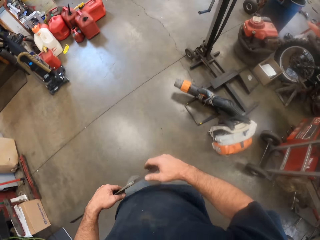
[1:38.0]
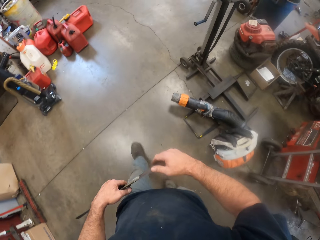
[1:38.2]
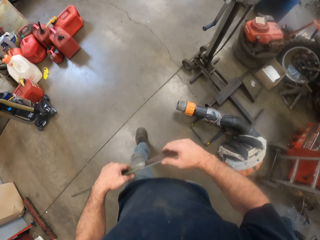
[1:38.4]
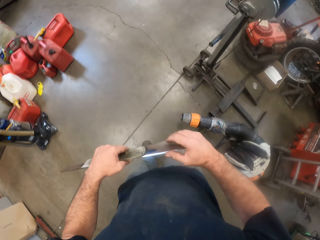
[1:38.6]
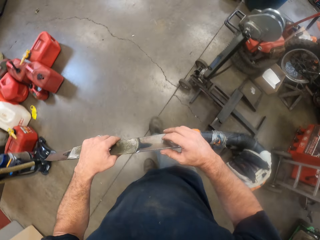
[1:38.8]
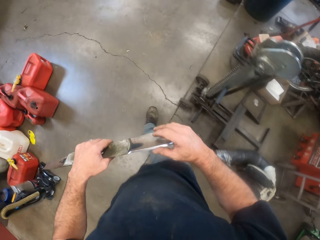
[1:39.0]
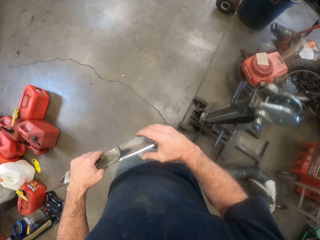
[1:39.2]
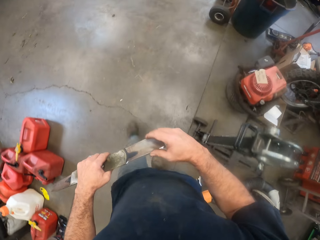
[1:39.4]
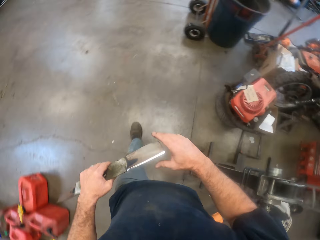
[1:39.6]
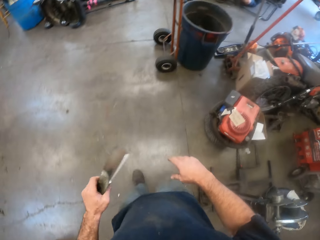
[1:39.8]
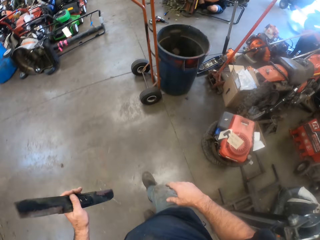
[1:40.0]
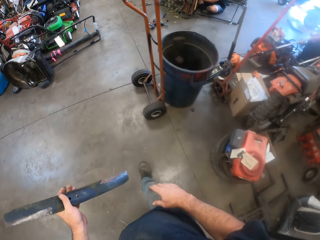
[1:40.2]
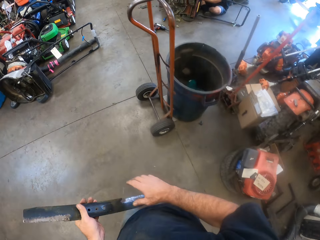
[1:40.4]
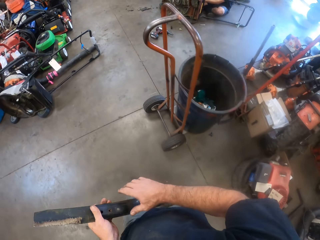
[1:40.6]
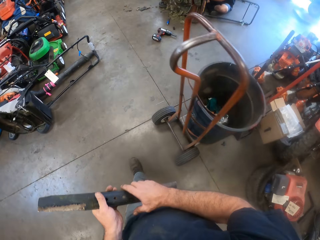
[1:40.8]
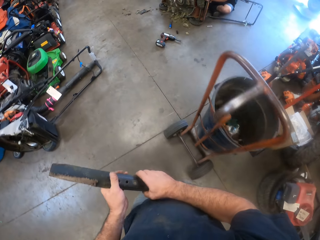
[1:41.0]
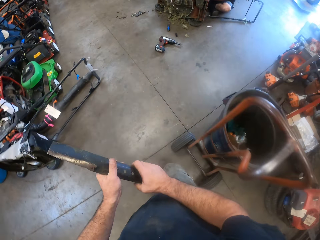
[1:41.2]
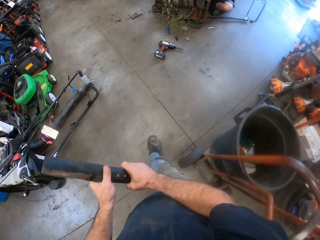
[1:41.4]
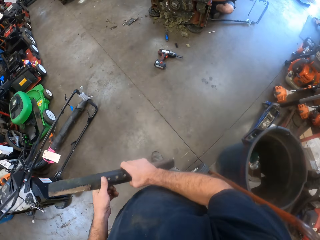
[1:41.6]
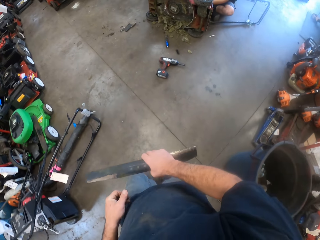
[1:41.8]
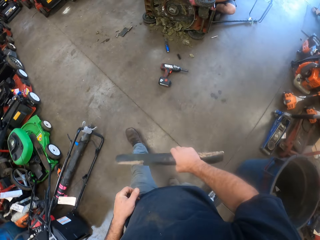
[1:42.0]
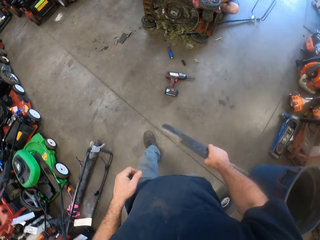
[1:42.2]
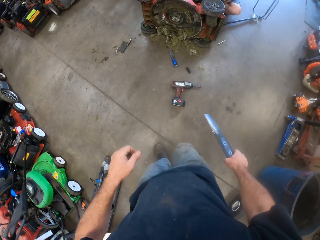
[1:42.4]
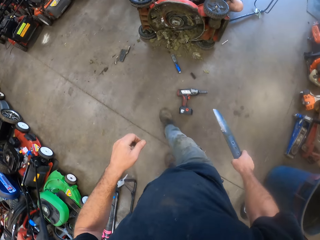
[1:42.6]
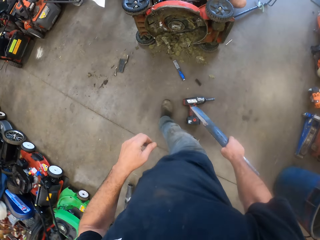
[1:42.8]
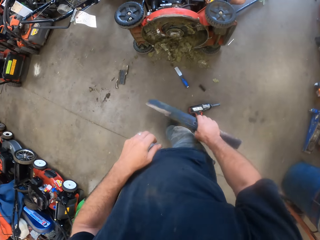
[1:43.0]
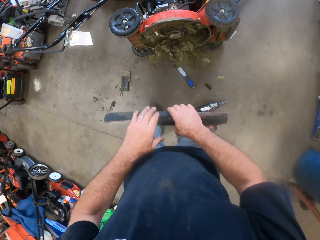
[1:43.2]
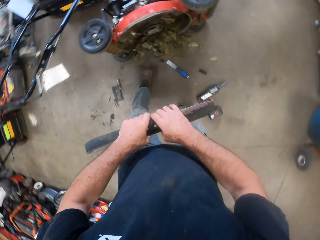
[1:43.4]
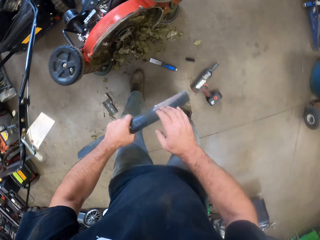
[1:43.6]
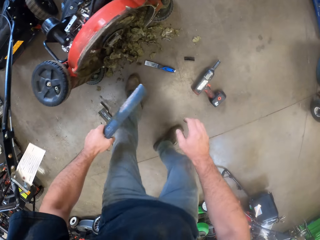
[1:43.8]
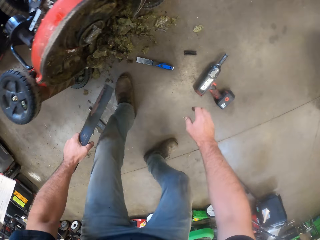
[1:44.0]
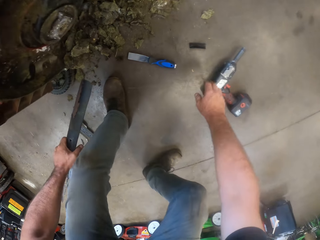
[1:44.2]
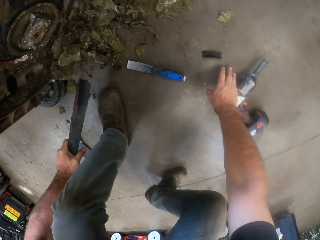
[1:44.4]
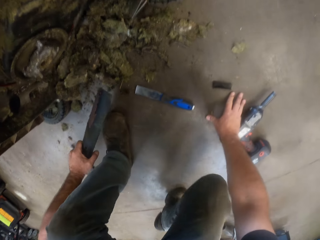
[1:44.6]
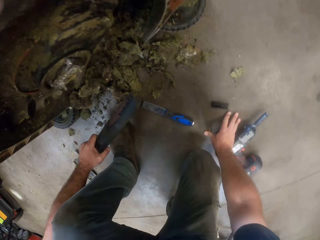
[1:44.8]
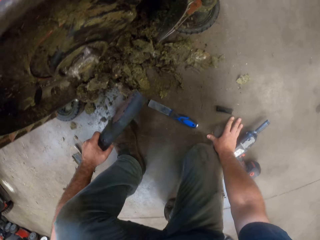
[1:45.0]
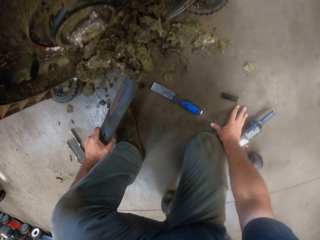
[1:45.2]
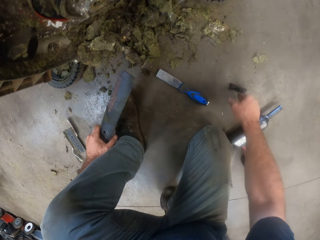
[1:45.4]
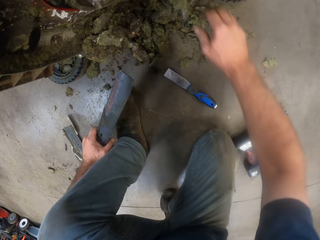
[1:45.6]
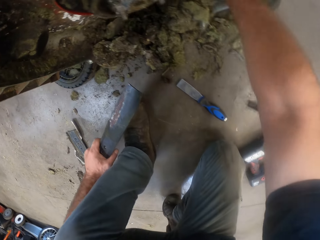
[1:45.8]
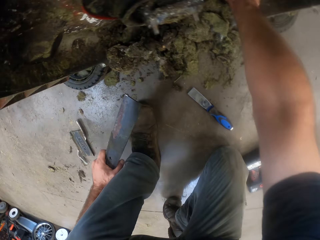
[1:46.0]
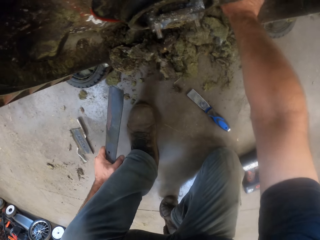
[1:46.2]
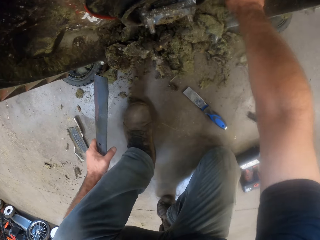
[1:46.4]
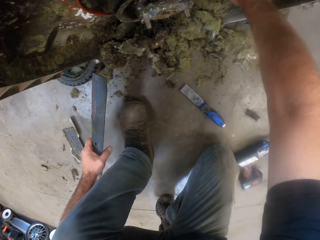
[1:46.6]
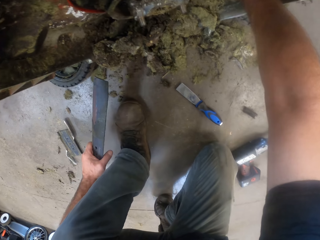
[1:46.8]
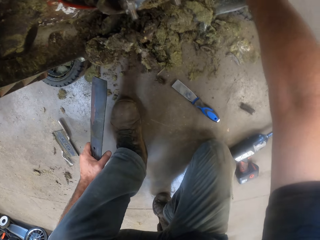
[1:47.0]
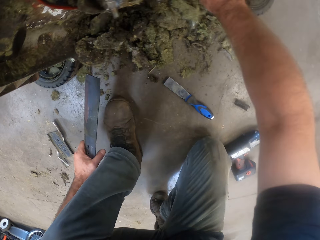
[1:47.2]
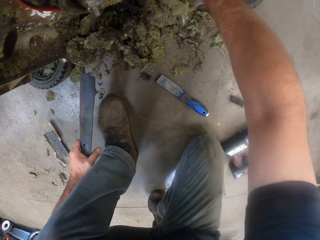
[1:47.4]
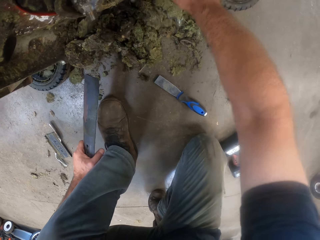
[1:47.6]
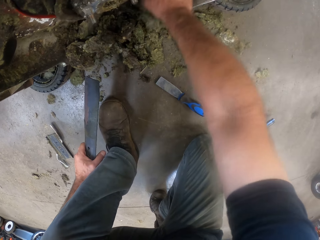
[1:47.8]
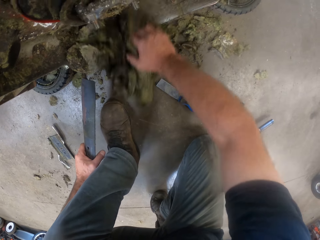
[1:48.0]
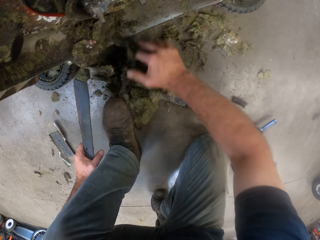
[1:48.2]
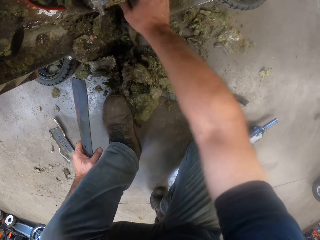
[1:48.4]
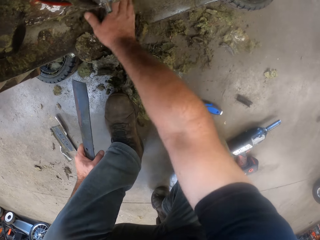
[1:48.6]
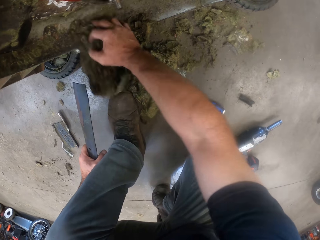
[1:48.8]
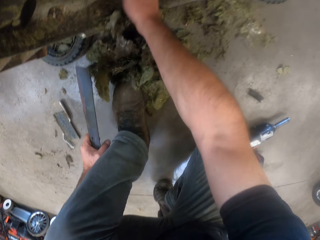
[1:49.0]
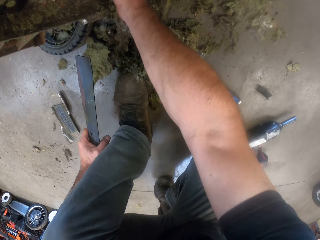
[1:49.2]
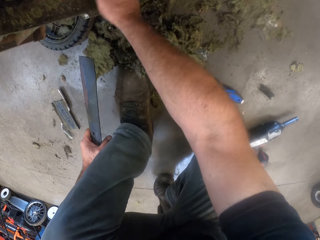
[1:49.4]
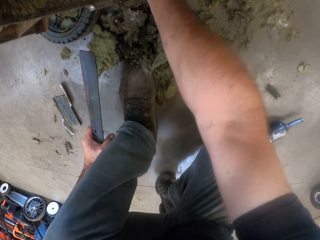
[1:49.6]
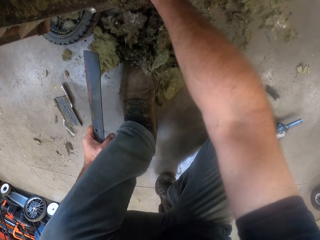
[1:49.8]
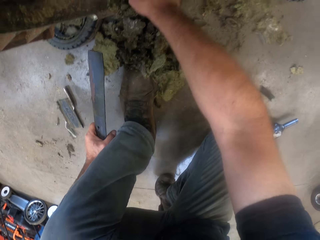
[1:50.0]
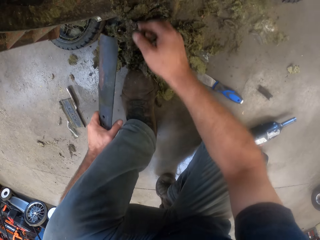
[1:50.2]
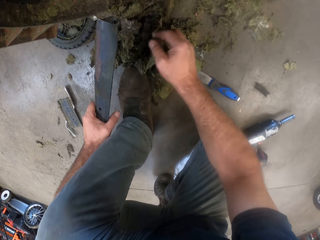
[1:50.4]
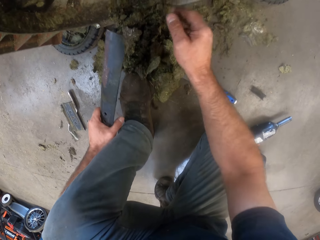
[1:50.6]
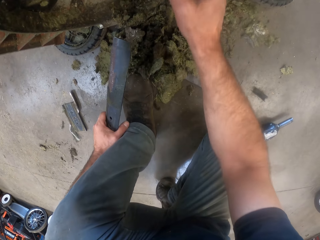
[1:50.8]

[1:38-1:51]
The camera wearer exchanges the metal to the right hand. He exchanges the metal to the left hand. He bends down and kneels on the floor. He touches the lawnmower engine with his right hand. He removes dry grass on the lawn mower. He gathers the stuck grass with his right hand.

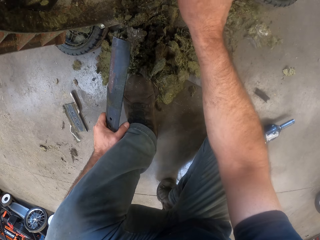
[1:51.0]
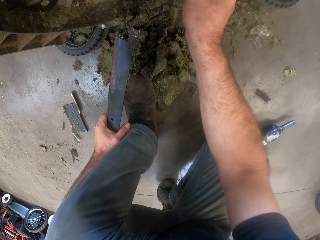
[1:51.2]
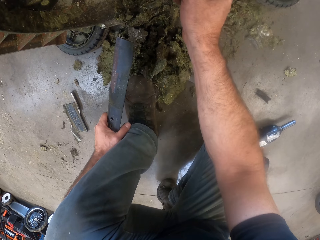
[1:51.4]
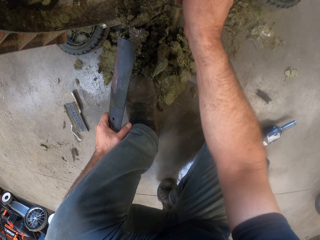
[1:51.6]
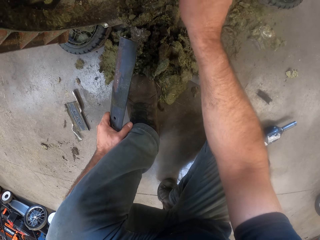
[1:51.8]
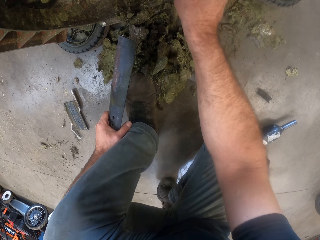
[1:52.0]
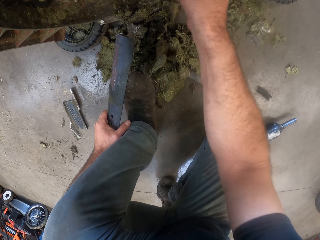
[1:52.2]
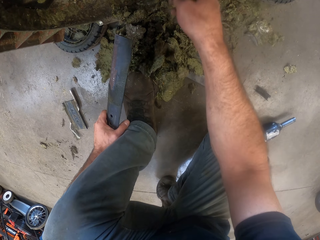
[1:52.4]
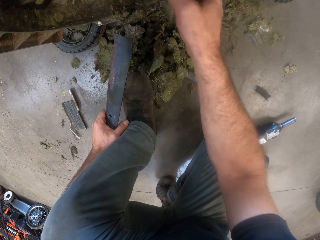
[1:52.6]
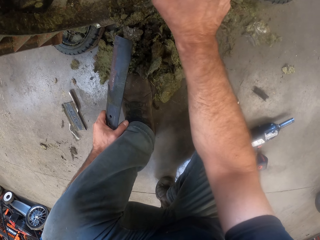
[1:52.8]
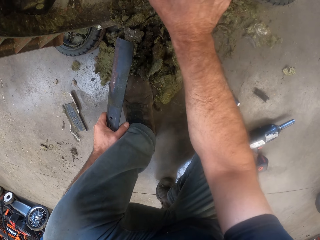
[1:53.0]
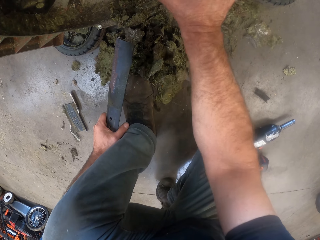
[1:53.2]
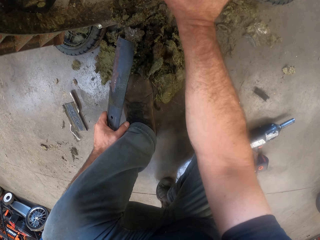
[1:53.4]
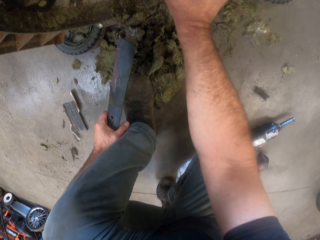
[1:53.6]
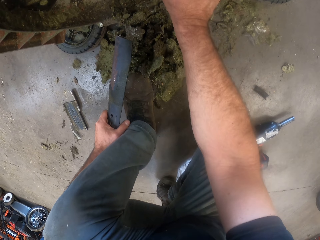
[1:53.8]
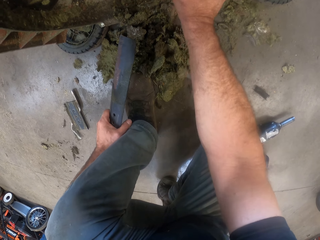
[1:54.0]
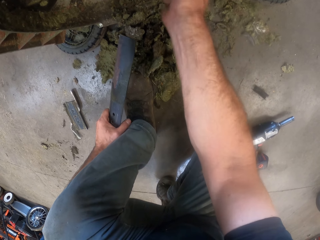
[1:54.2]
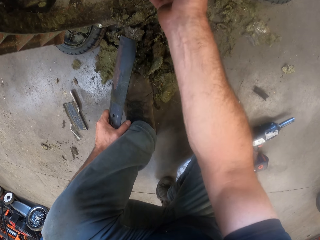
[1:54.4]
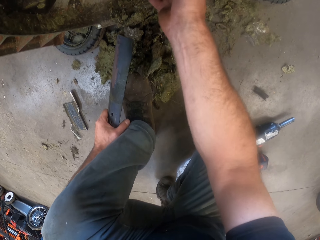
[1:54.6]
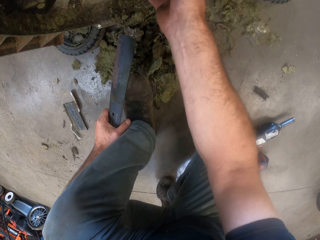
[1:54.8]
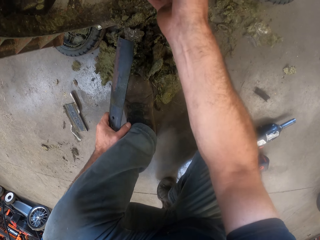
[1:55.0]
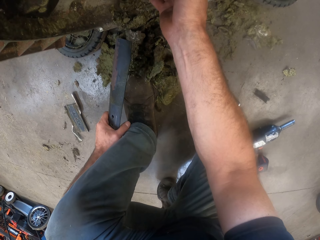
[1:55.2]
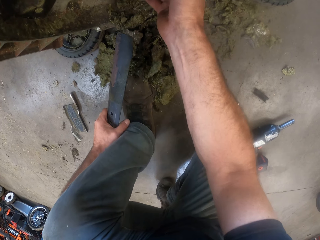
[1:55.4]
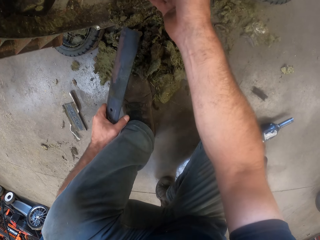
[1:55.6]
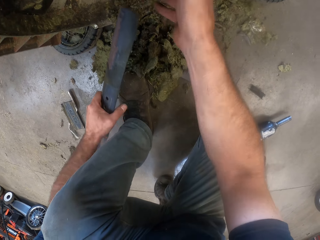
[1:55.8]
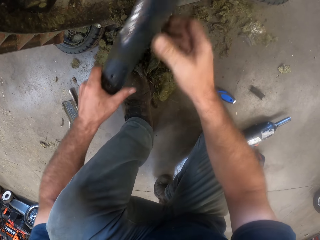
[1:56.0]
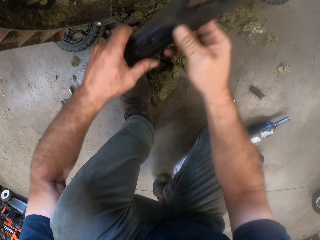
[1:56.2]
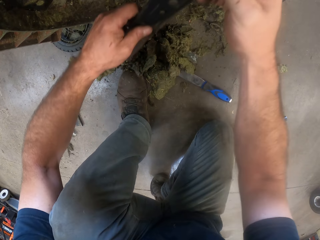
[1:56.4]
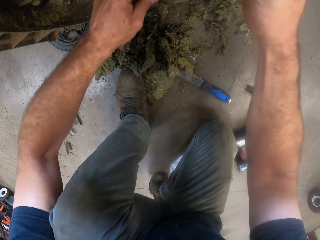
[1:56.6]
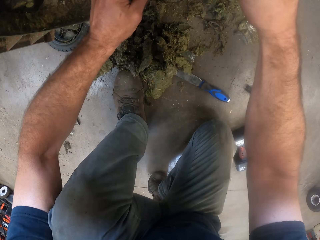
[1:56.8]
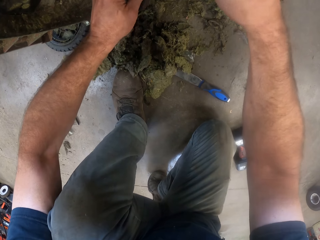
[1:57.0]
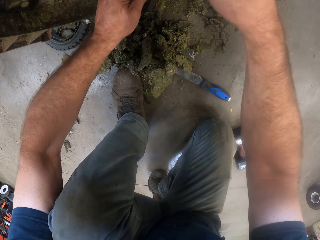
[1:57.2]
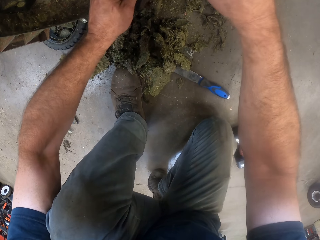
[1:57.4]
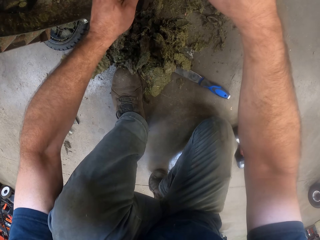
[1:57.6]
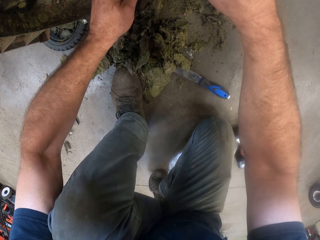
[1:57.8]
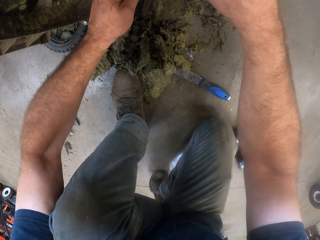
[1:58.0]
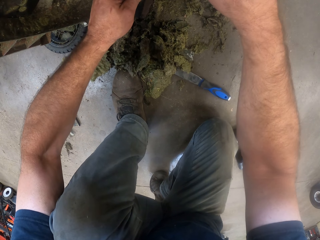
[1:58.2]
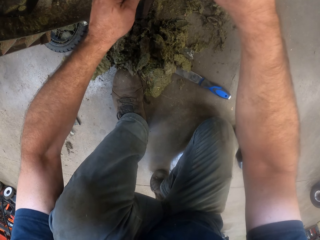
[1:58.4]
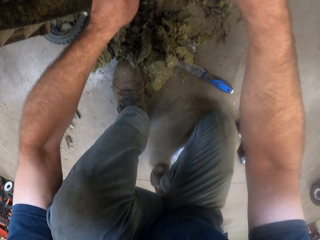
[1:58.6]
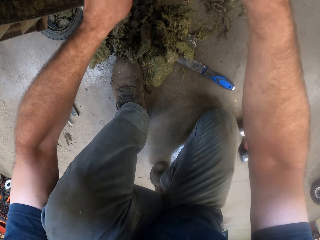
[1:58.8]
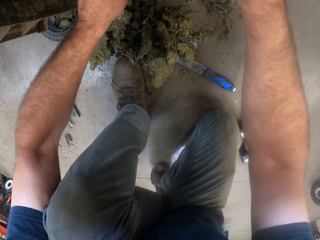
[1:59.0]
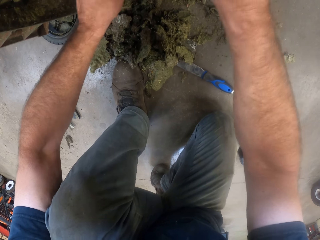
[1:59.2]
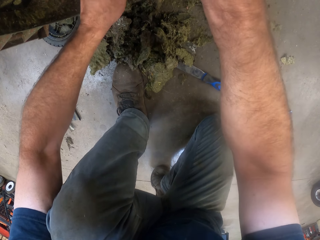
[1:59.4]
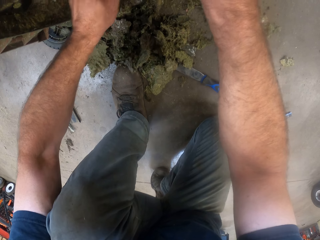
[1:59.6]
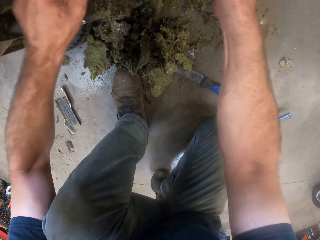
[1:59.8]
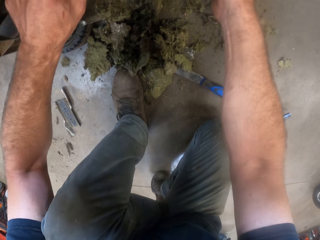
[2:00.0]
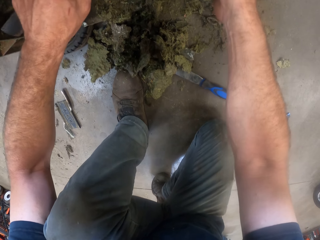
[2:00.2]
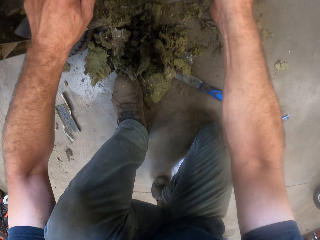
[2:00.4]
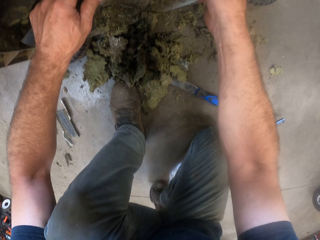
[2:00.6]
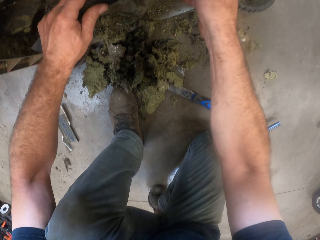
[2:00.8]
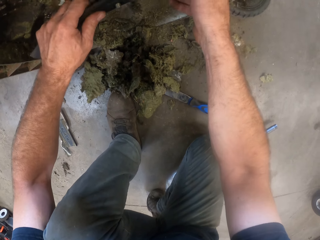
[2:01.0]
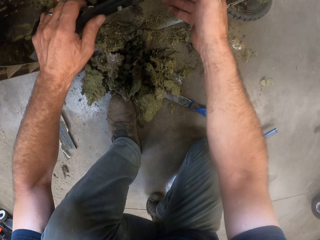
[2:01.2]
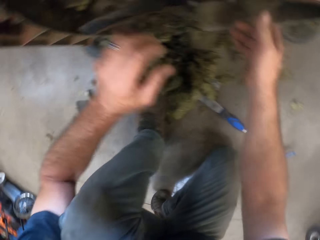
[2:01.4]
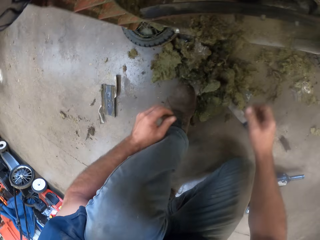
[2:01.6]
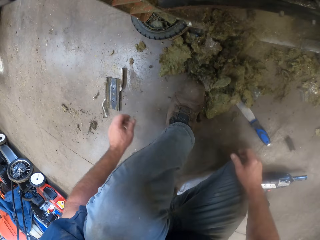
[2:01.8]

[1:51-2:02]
The camera wearer touches the lawnmower engine with his right hand. He fixes the lawnmower blade to the lawnmower. He removes his hands from the lawnmower engine.
